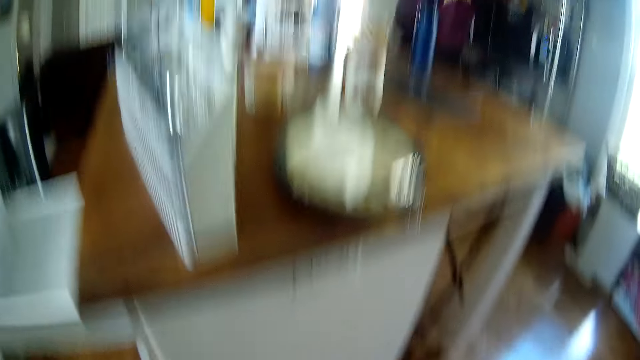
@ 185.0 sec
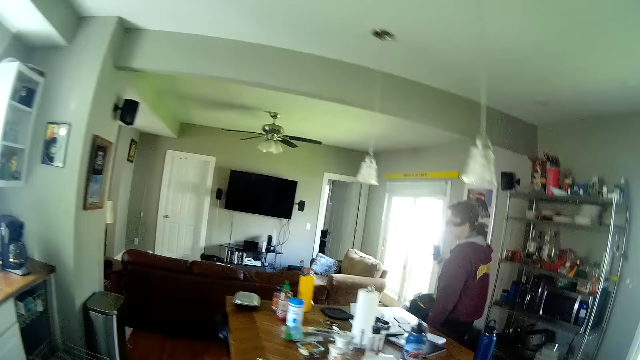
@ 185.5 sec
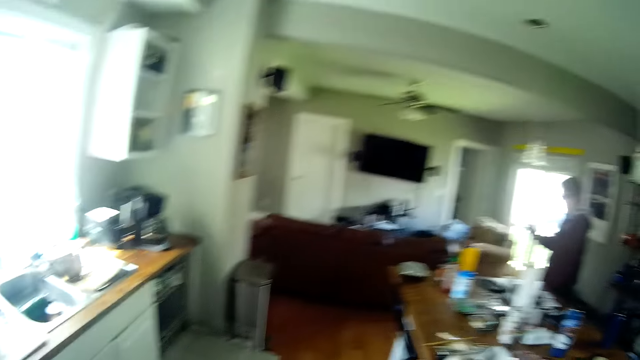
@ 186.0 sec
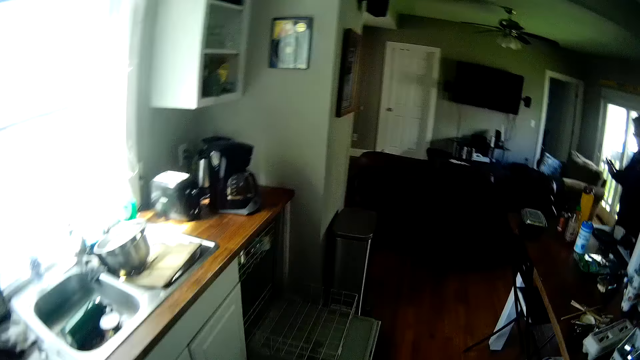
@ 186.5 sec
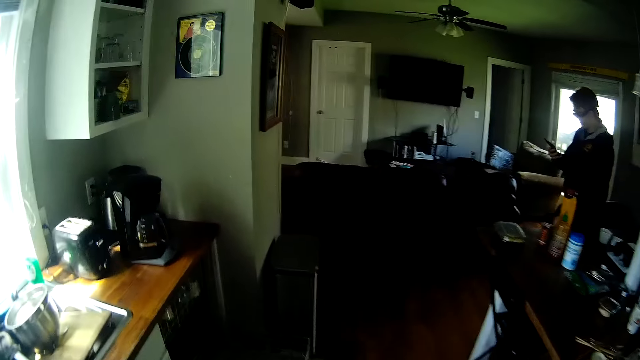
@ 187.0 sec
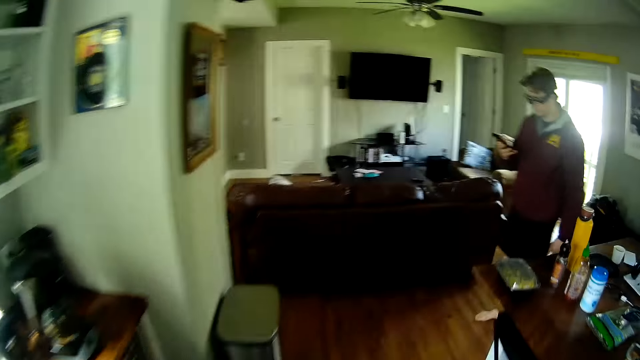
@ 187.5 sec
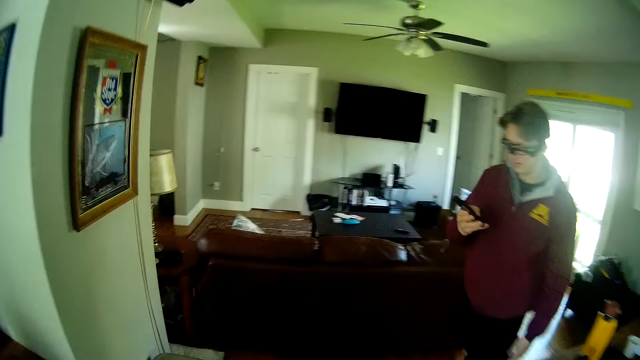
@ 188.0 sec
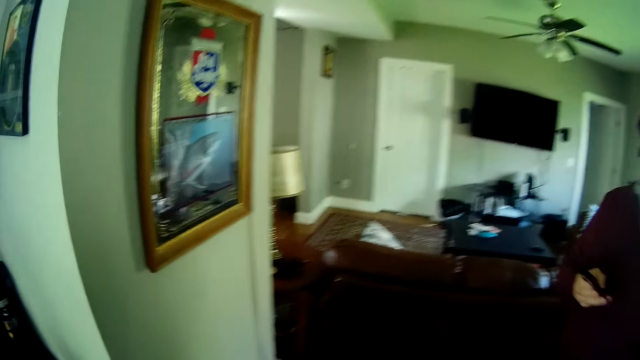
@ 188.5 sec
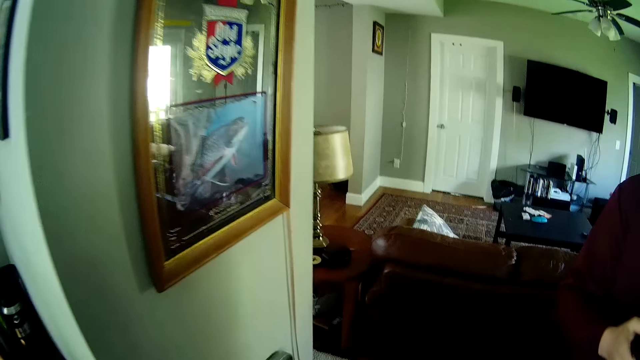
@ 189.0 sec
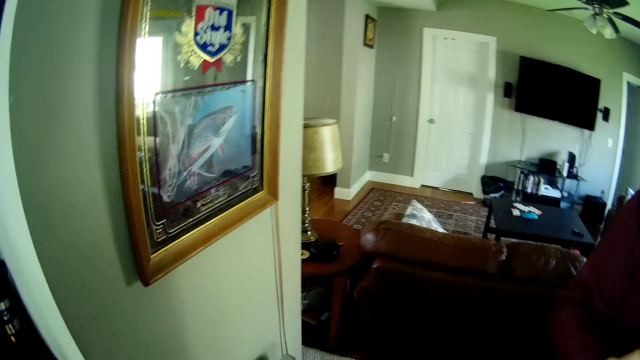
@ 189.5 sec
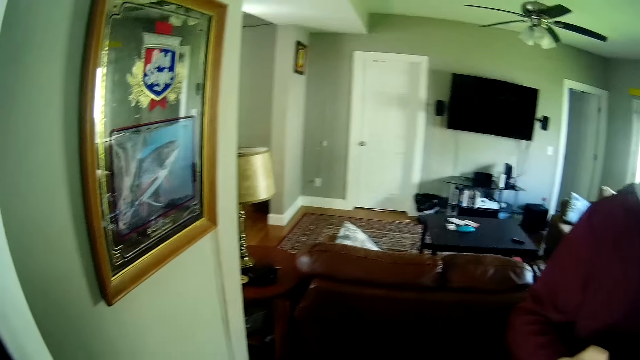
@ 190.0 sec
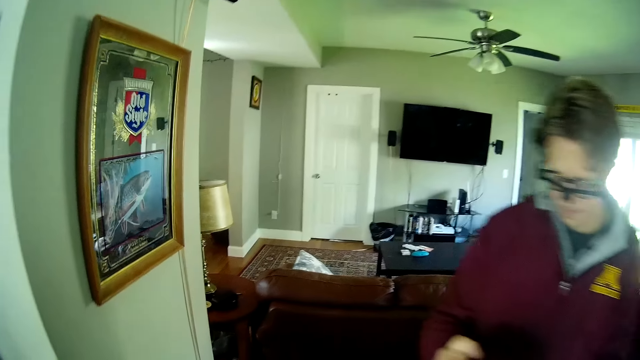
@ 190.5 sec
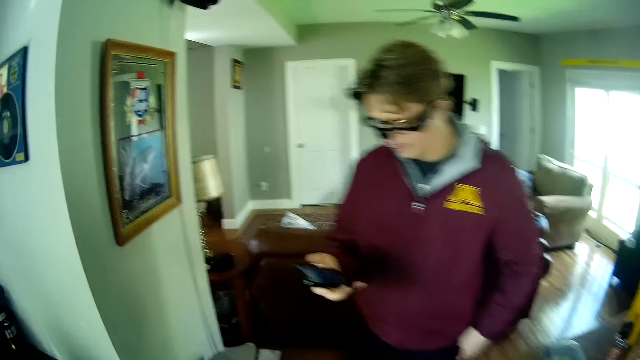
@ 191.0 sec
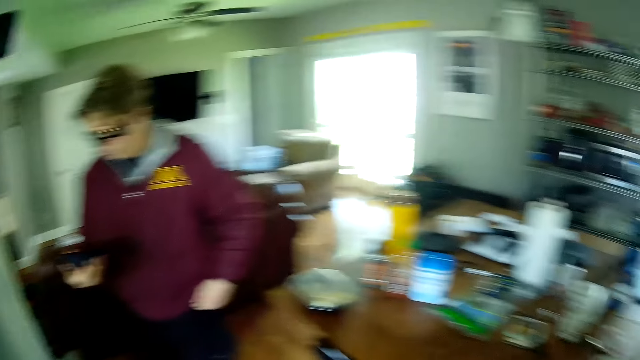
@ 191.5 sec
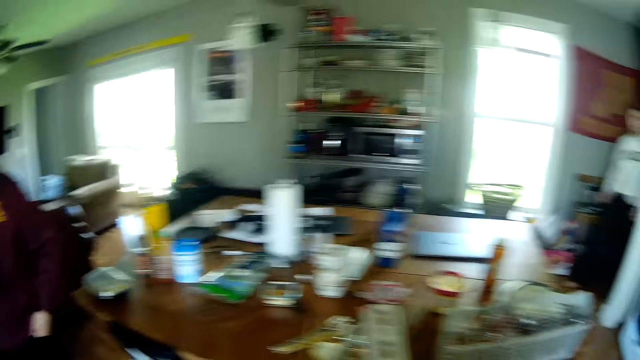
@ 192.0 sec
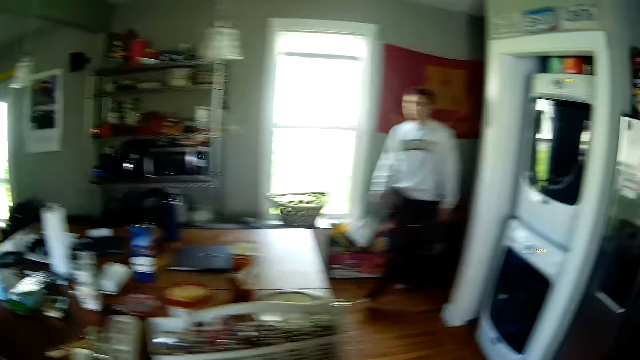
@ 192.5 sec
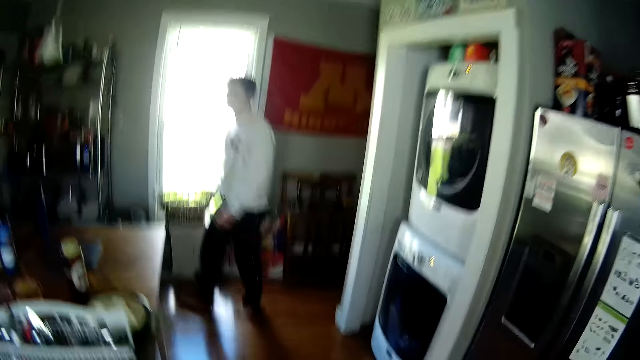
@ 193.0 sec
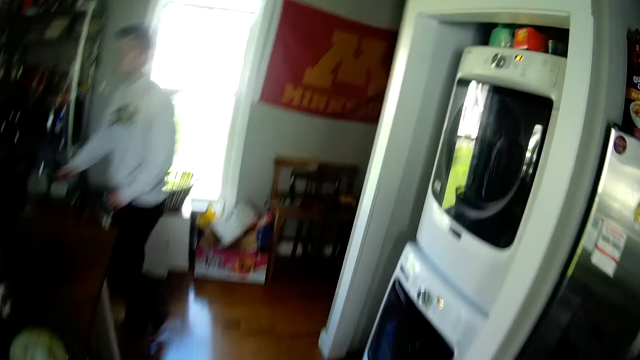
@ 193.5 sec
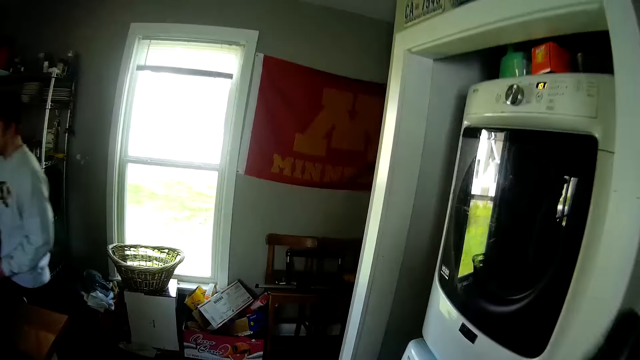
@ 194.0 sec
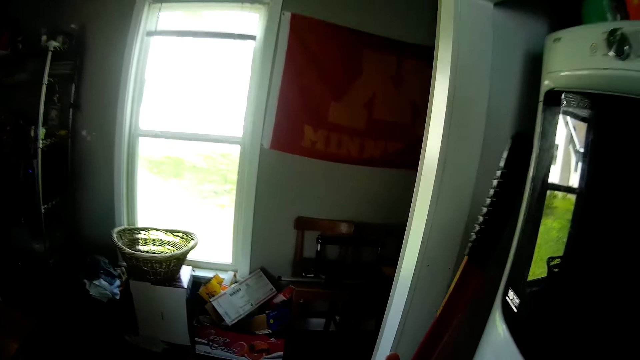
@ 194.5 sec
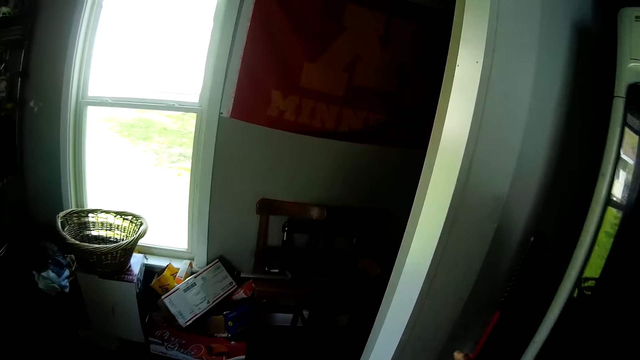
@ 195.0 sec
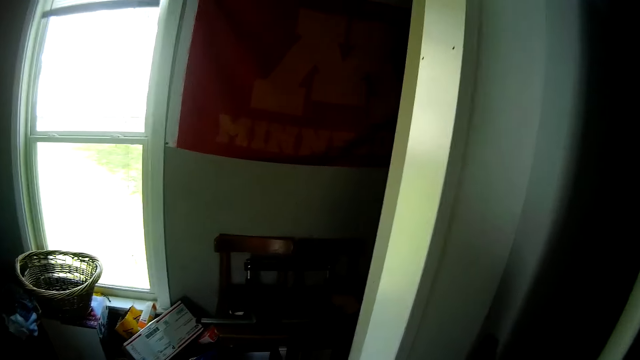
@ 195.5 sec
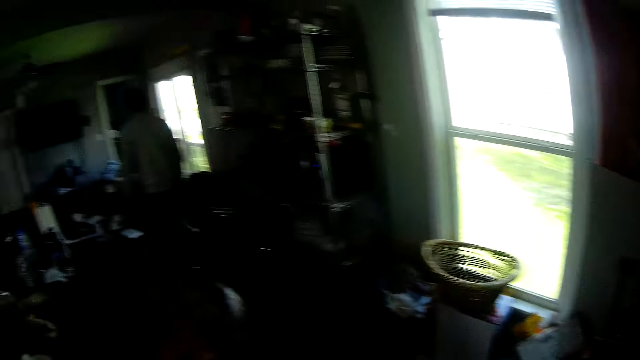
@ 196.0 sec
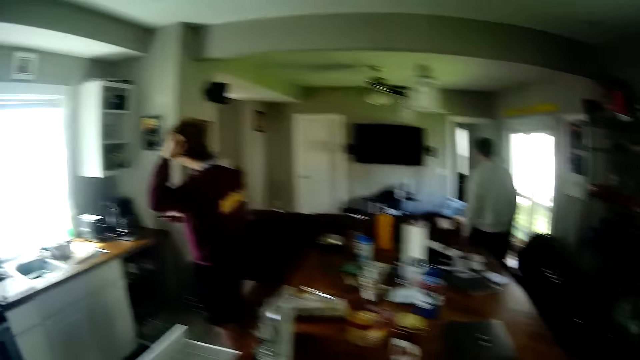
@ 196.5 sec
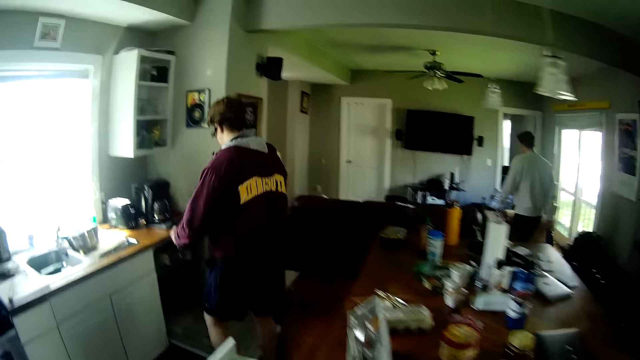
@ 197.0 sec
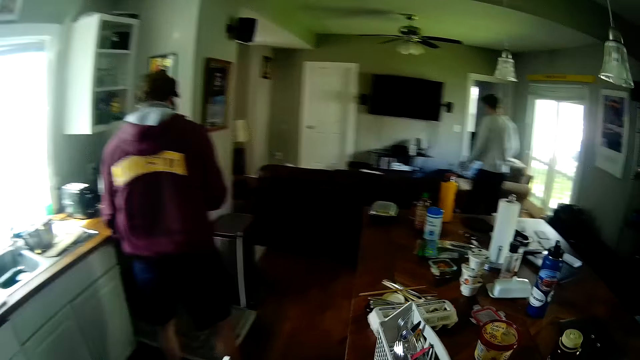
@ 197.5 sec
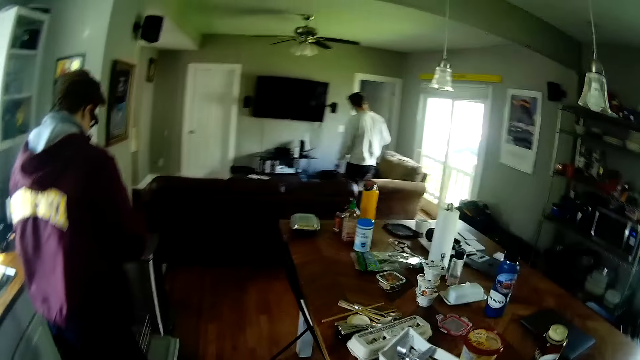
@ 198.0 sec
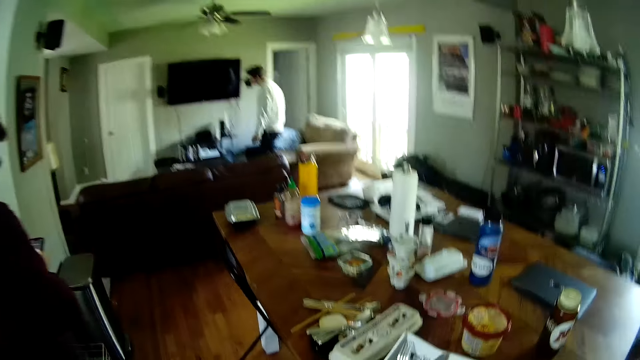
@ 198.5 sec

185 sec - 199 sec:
The camera wearer walks in the kitchen. A man scrolls on a phone. The camera wearer puts the dirt in a trash bin. They walk in the kitchen. Another man walks into the sitting room from outside the apartment. The camera wearer puts the brush on the floor beside an electric dryer. They walk in the kitchen. The first man removes his left hand from his head.

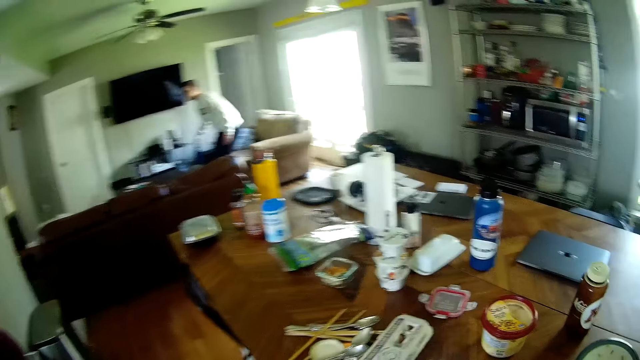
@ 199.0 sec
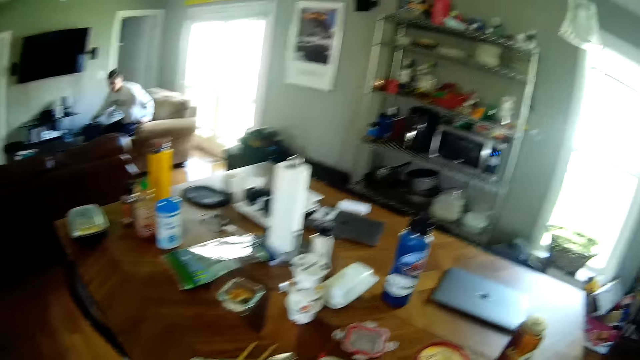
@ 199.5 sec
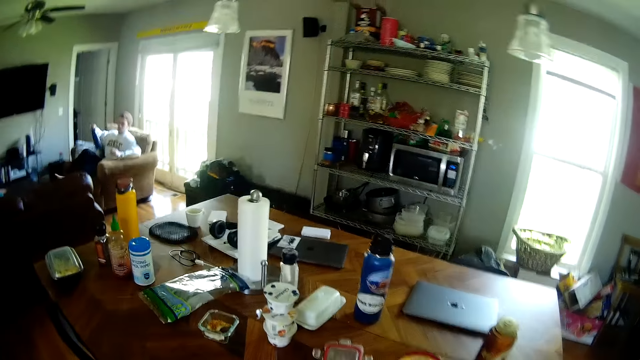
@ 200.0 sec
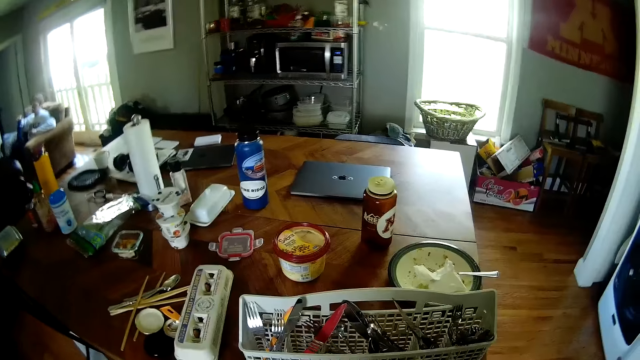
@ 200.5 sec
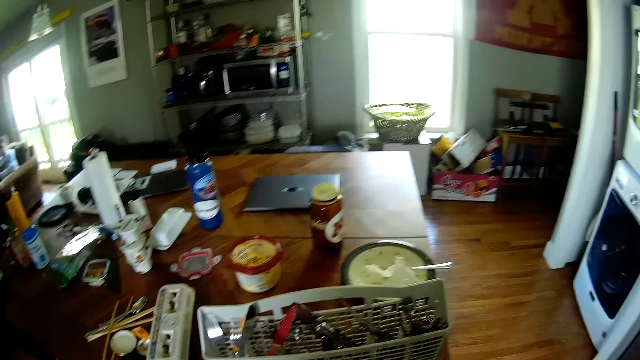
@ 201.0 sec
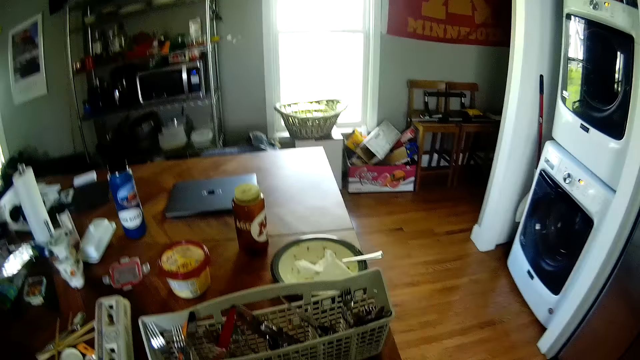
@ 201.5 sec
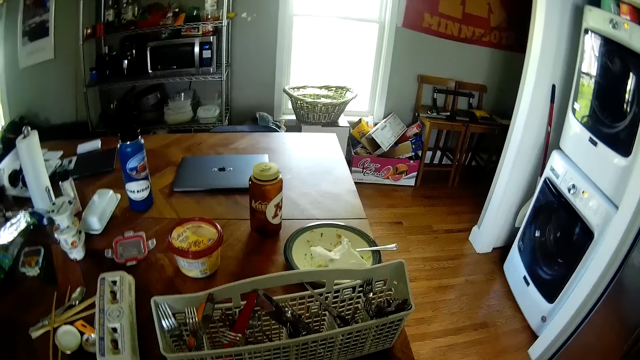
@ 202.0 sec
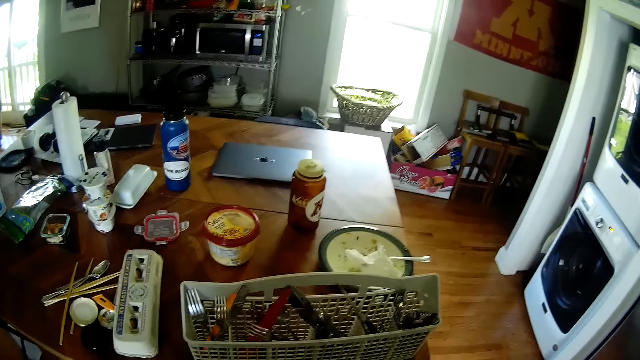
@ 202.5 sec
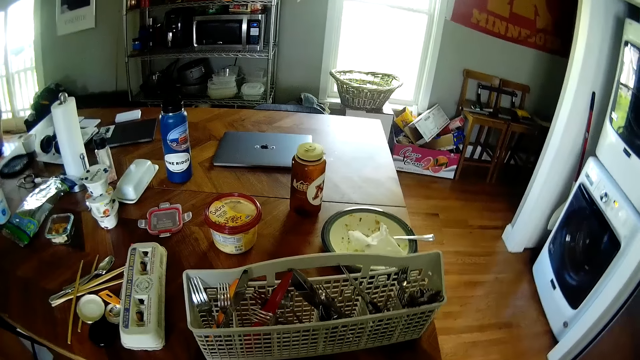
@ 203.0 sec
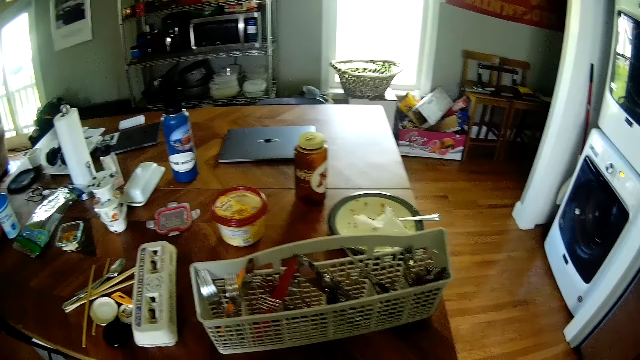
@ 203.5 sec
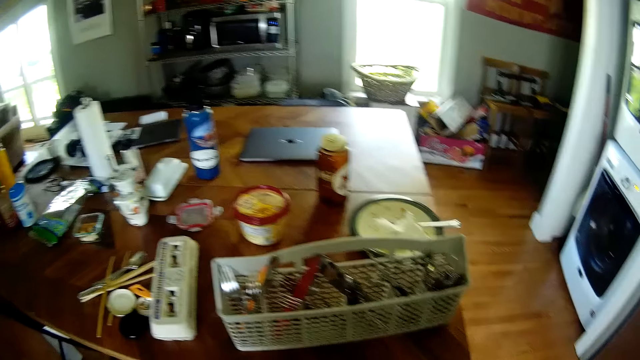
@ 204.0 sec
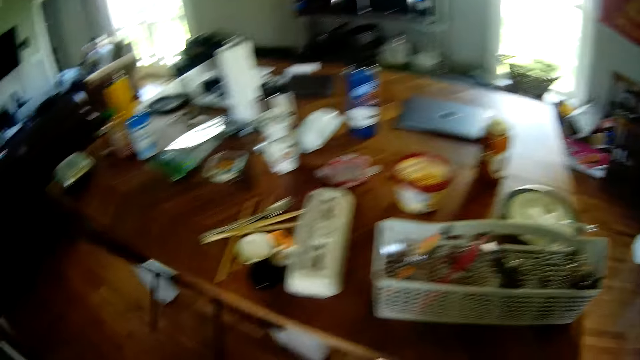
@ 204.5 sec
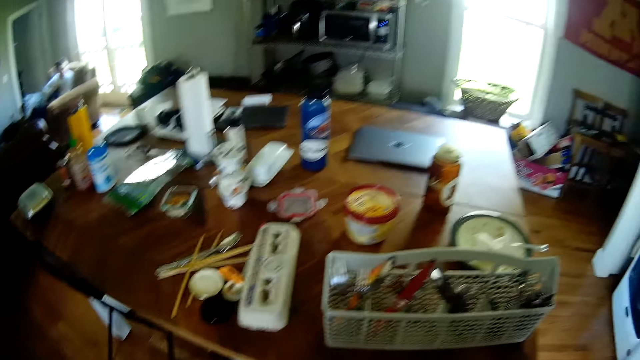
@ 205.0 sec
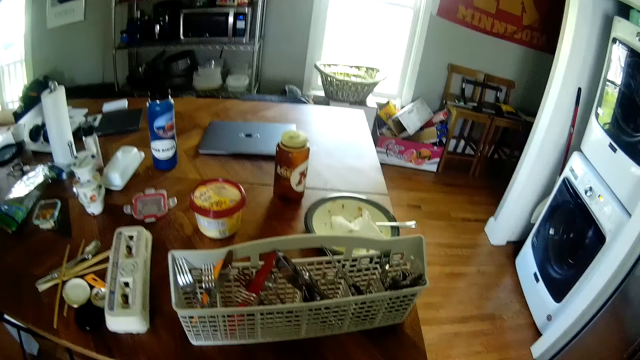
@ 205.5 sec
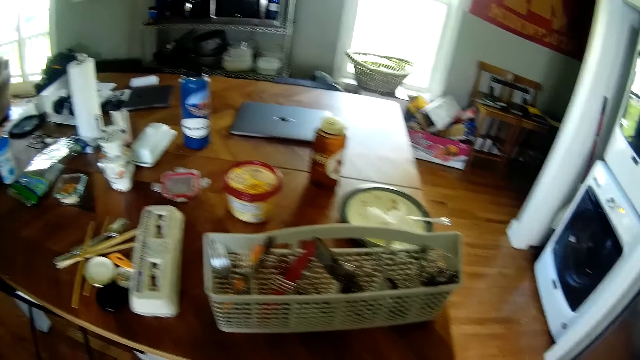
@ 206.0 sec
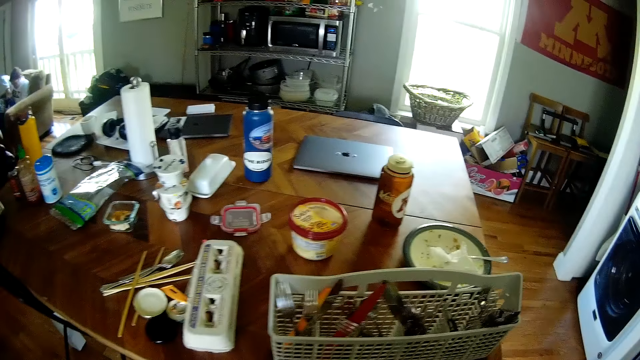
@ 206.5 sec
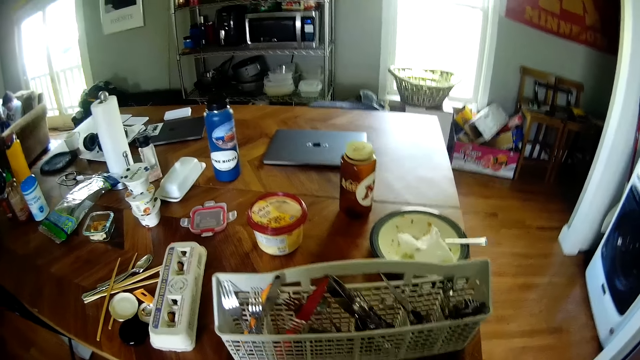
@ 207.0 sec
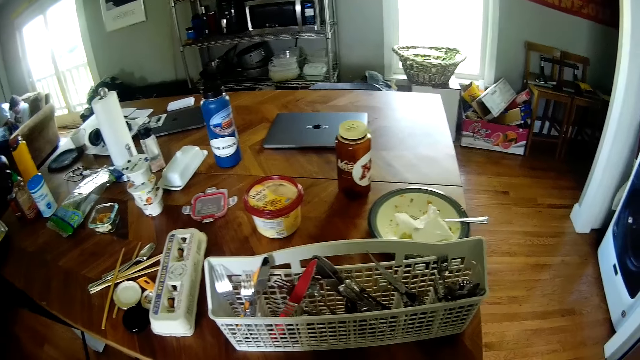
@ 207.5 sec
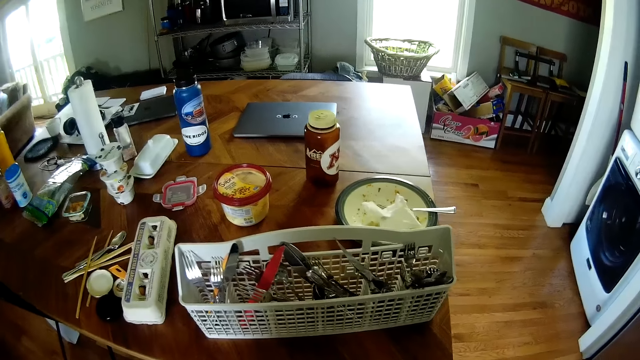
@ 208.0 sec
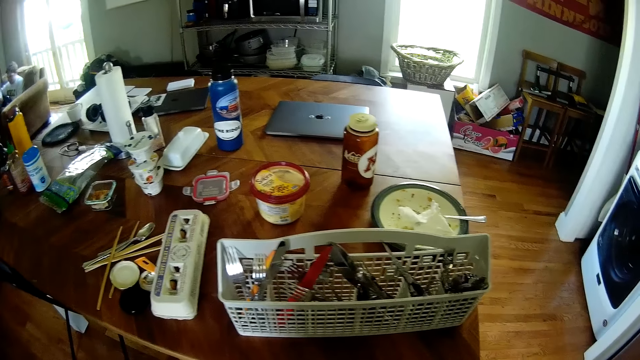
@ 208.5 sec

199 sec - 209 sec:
A man sits on a chair in the sitting room. The camera wearer picks up spoons in a drawer.
